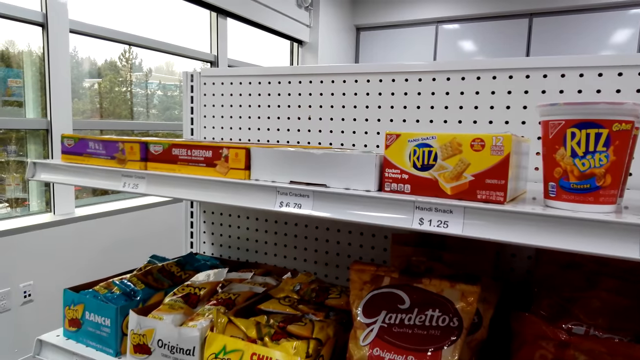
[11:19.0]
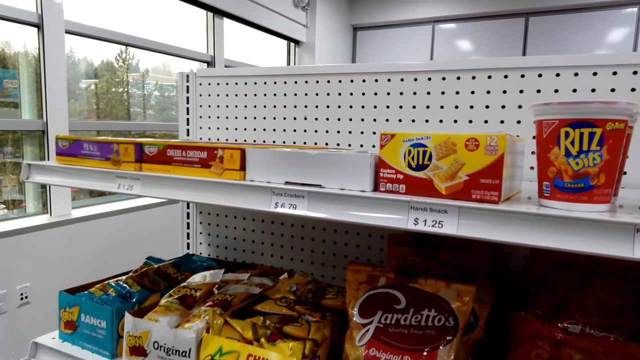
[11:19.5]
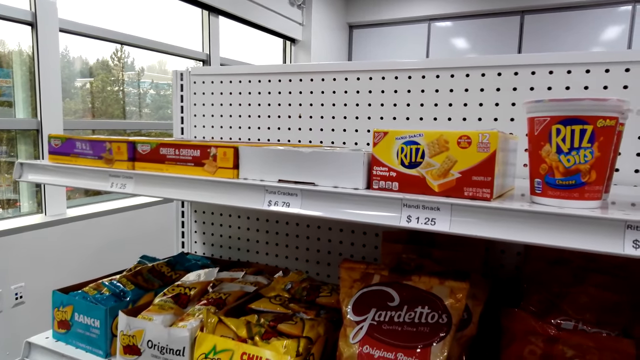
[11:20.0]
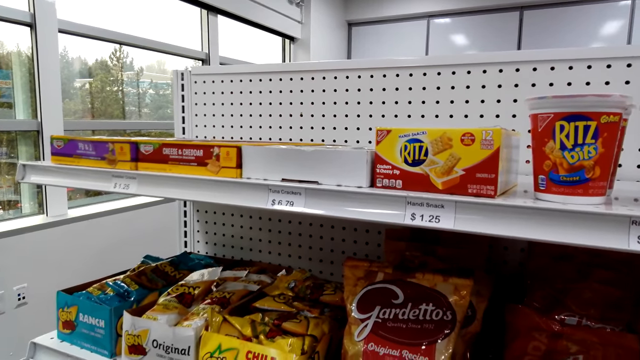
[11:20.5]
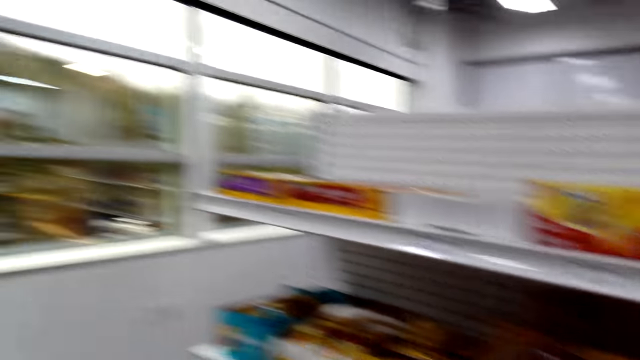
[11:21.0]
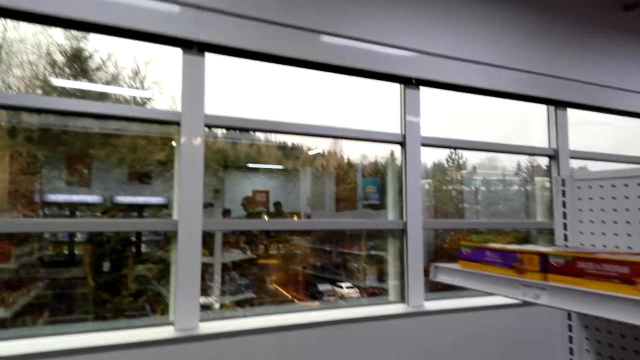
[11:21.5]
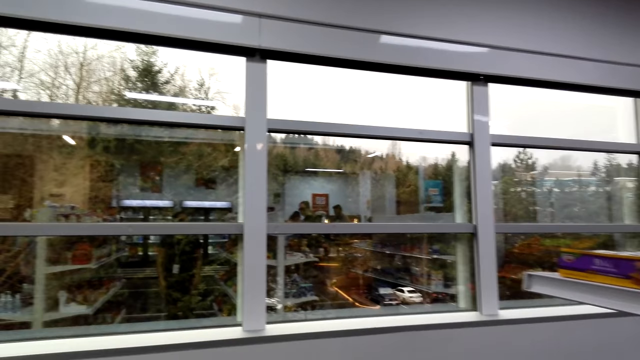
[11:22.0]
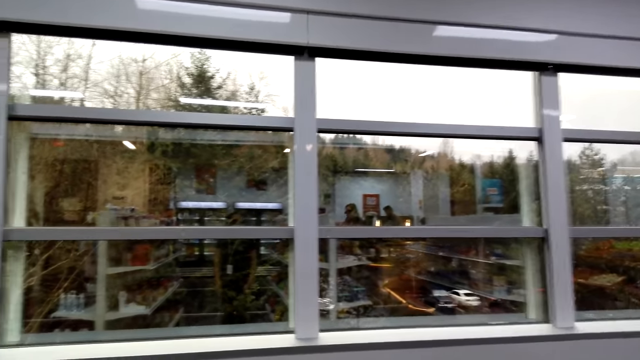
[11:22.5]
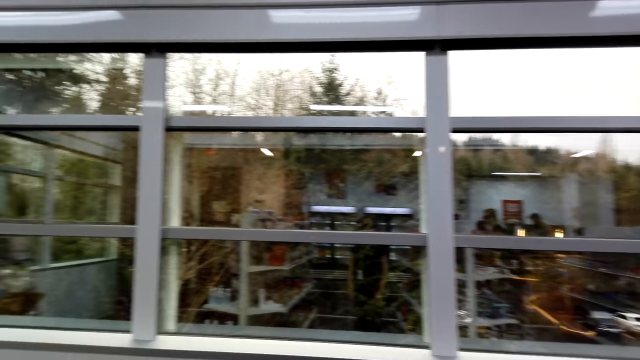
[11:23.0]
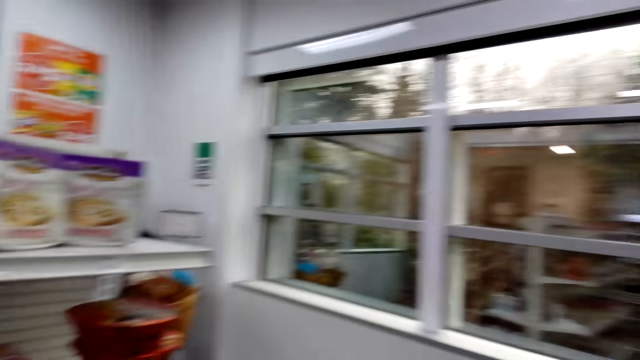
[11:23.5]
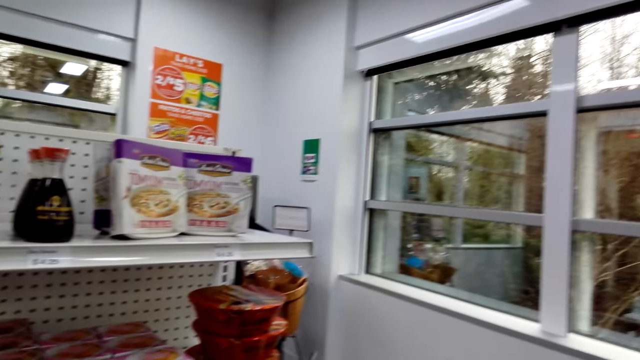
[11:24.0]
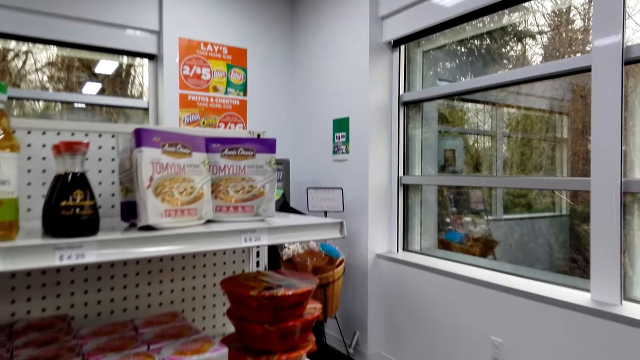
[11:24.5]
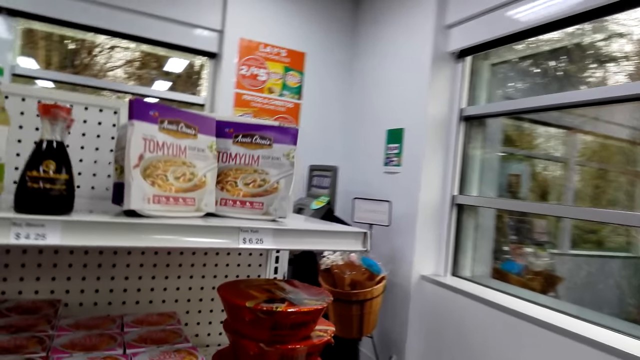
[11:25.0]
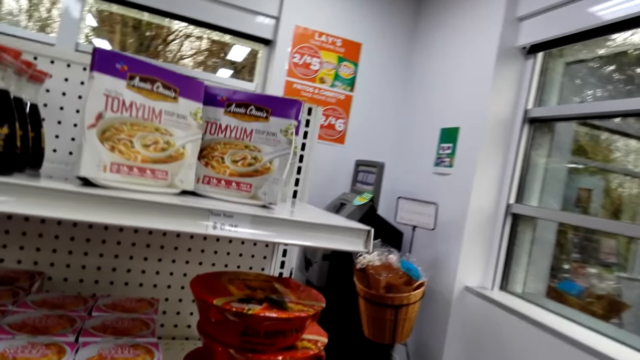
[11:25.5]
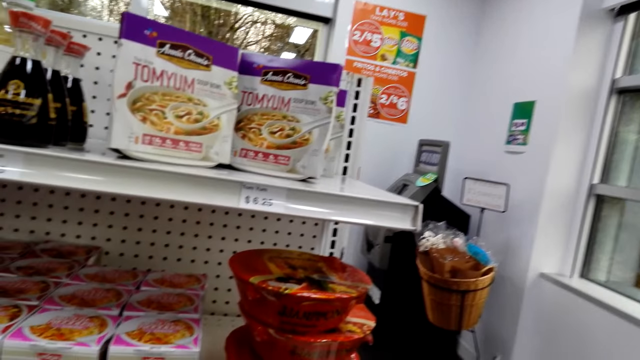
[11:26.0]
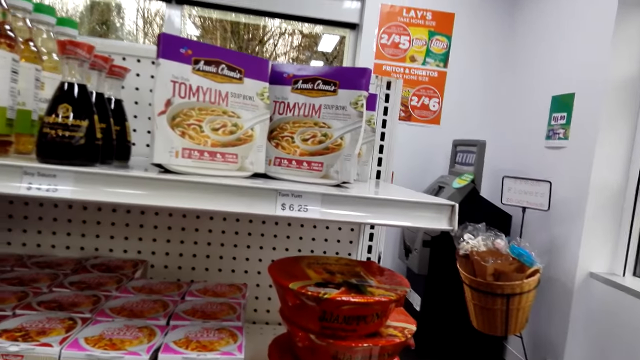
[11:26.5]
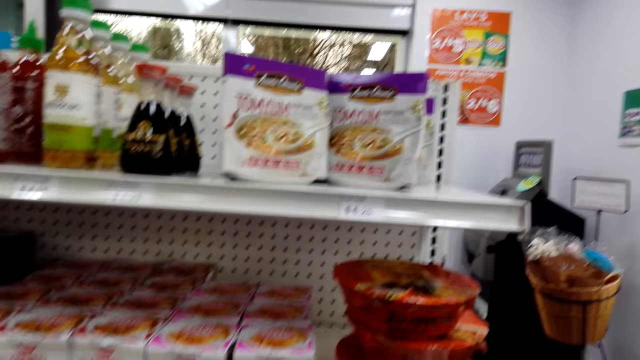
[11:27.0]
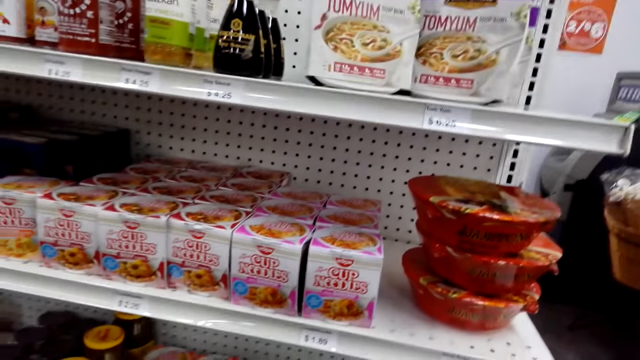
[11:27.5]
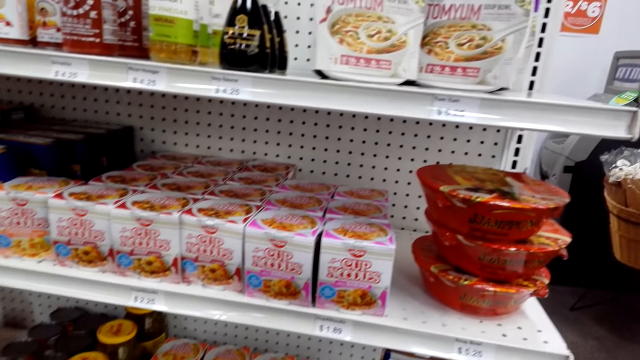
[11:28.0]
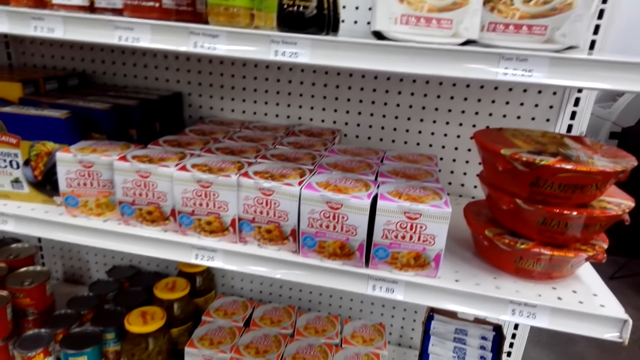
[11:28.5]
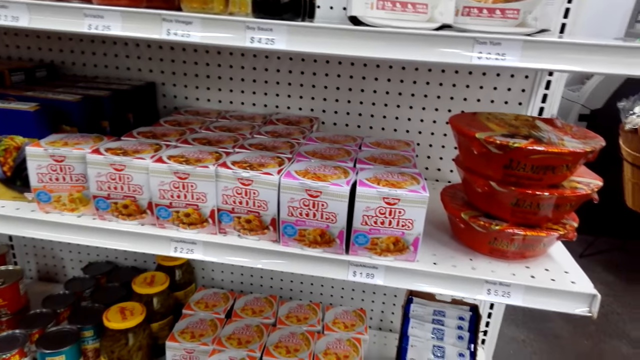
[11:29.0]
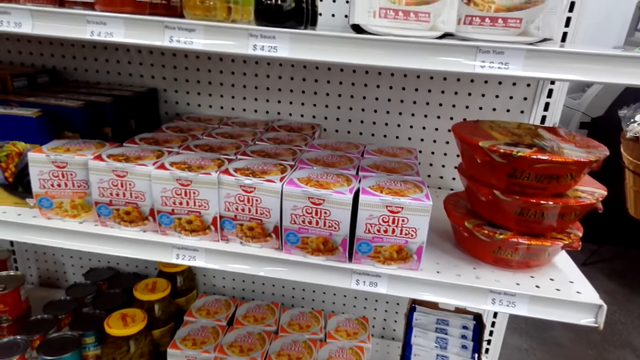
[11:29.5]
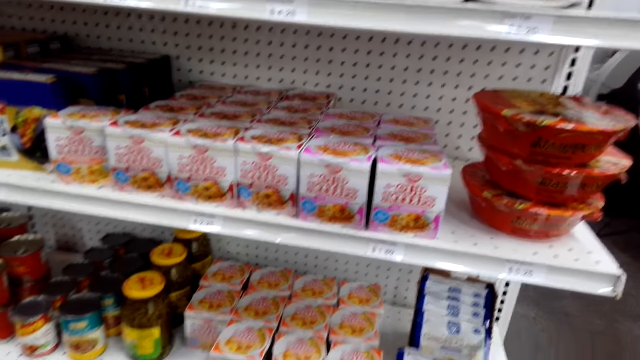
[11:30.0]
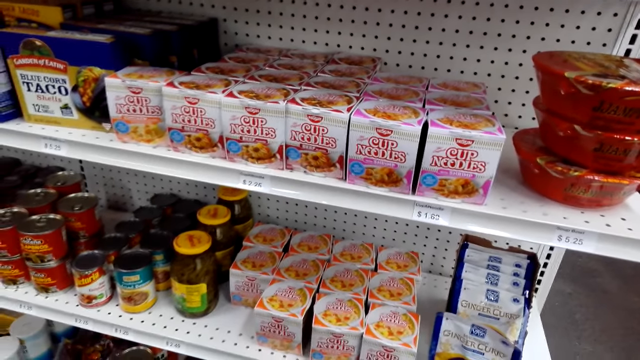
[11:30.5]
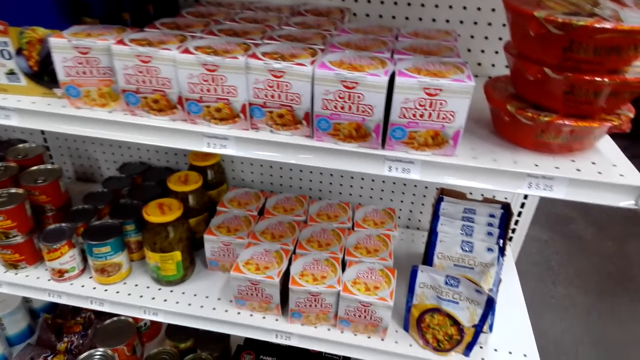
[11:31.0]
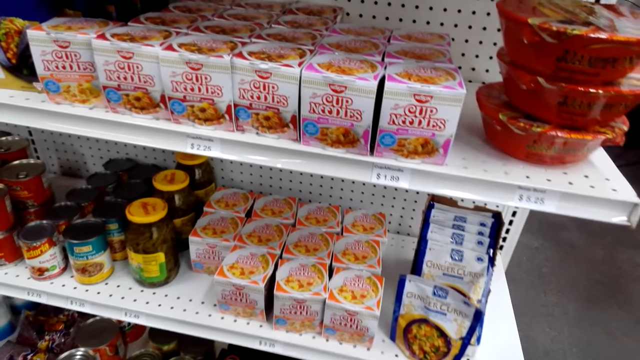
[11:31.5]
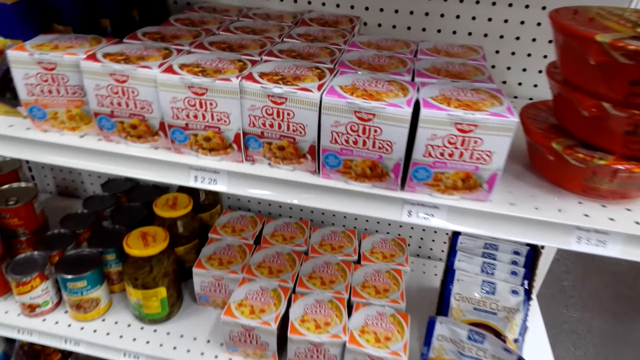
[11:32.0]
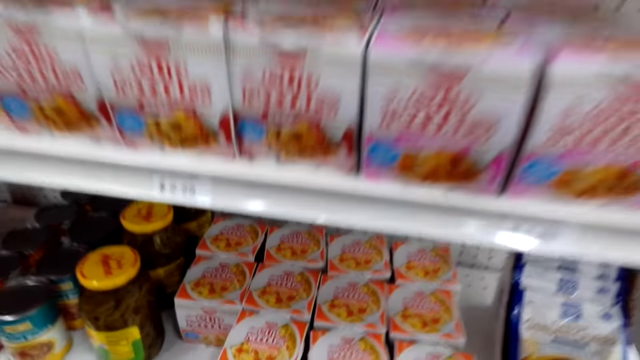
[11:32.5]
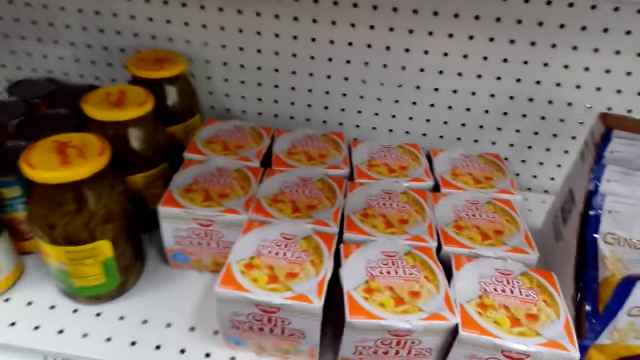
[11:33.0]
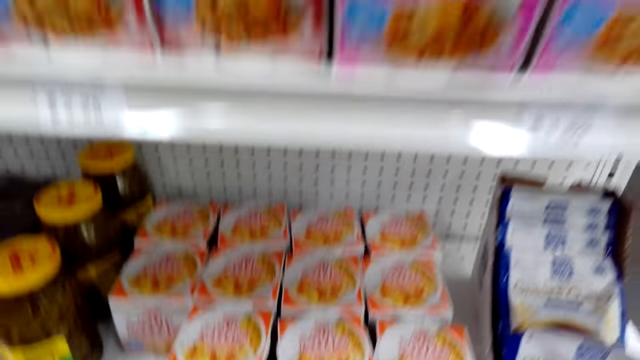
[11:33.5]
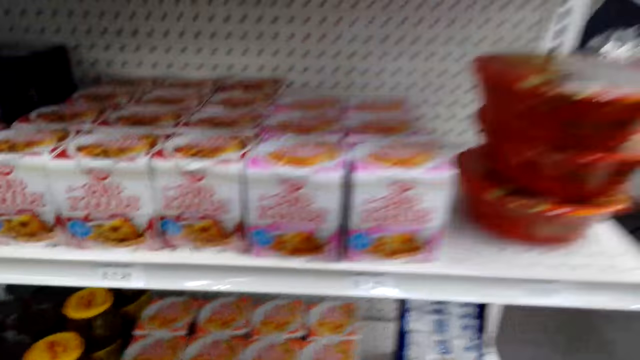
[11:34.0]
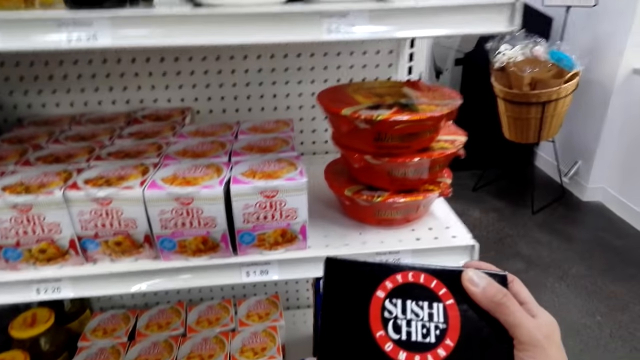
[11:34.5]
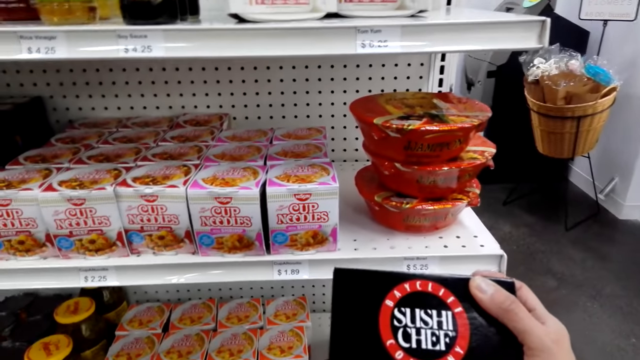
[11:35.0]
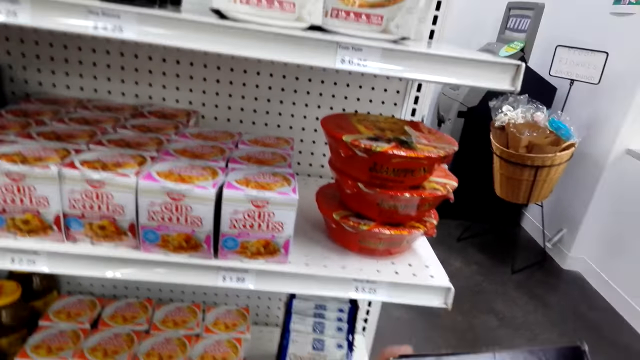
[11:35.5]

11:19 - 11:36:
The camera wearer moves around the shop. They turn left. They look around. They bend forward. They move around the shop. They pick up a packet of Sushi Chef. They turn the box.

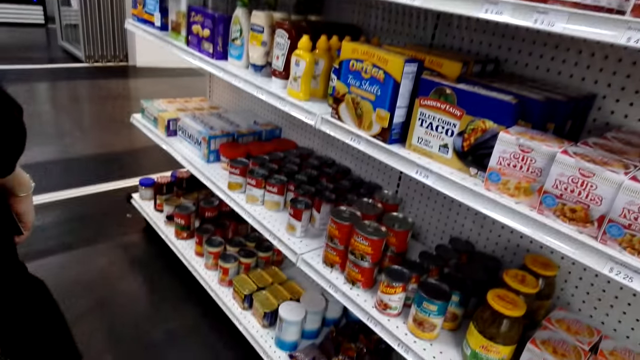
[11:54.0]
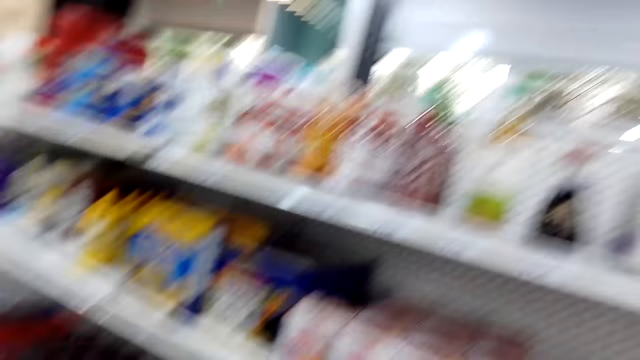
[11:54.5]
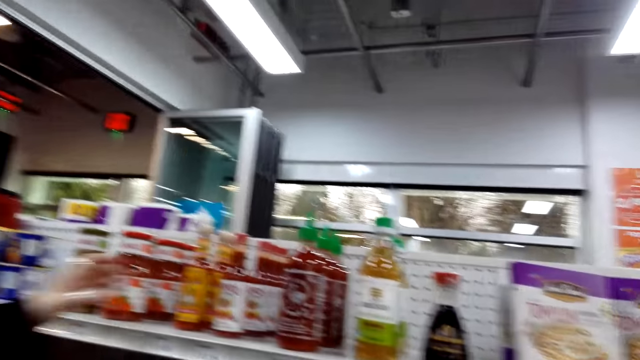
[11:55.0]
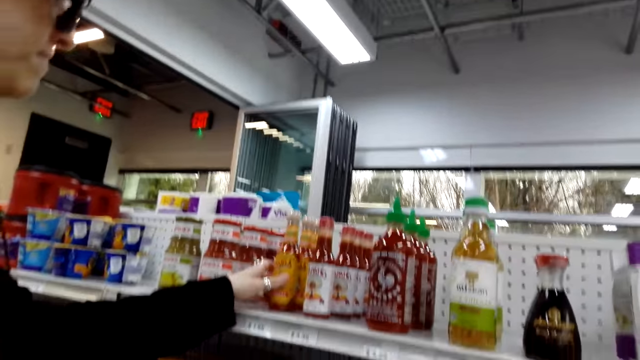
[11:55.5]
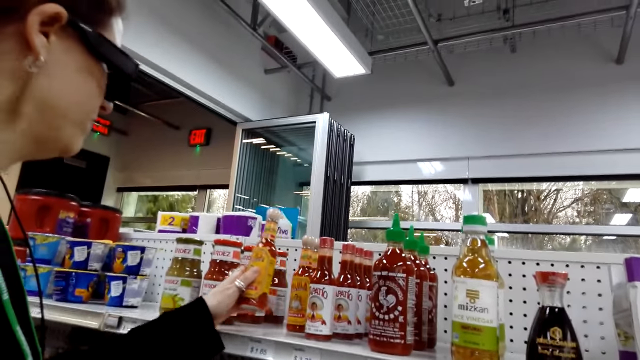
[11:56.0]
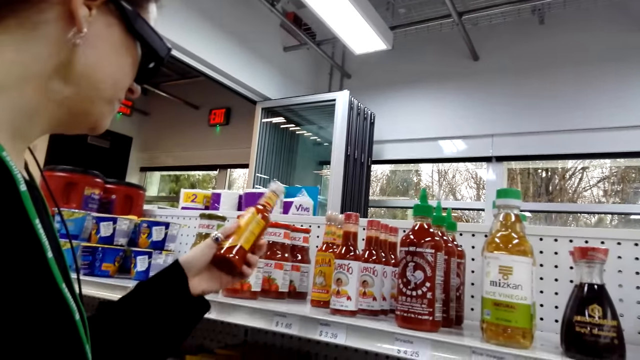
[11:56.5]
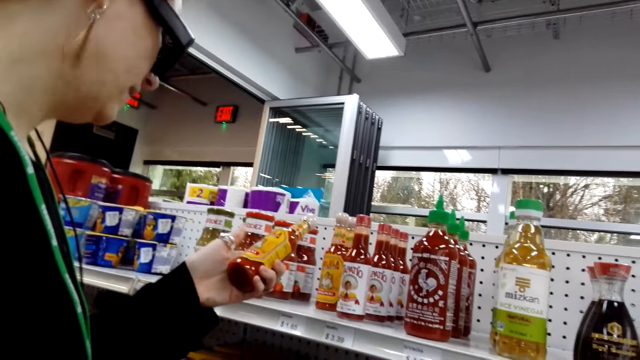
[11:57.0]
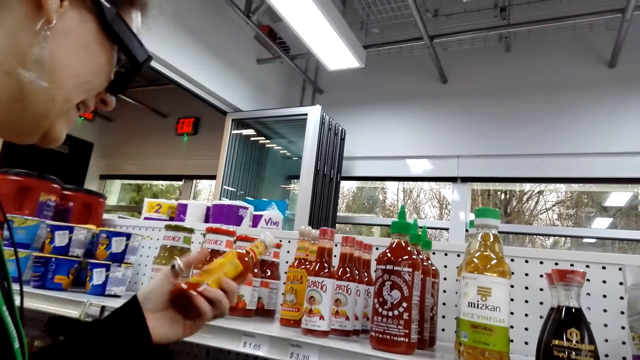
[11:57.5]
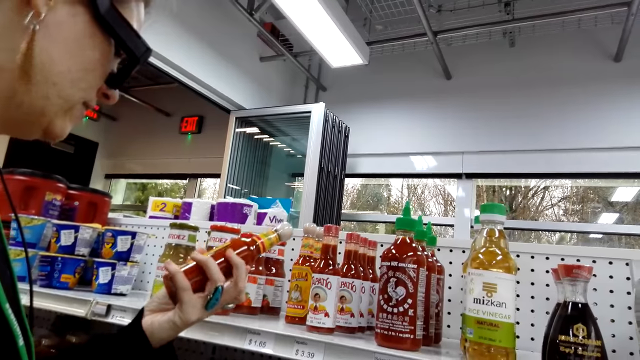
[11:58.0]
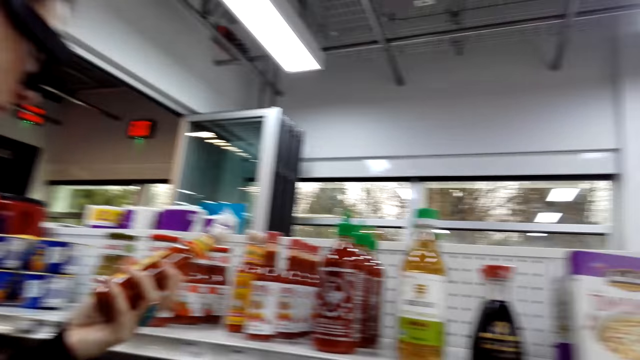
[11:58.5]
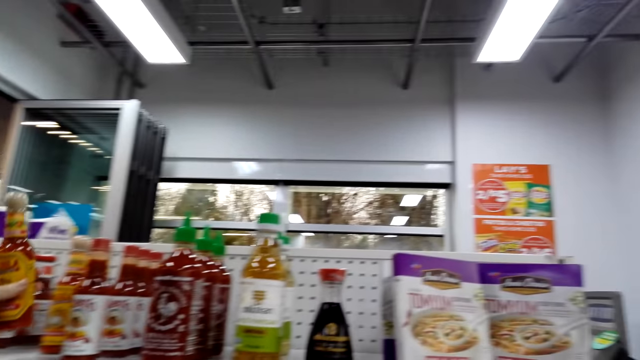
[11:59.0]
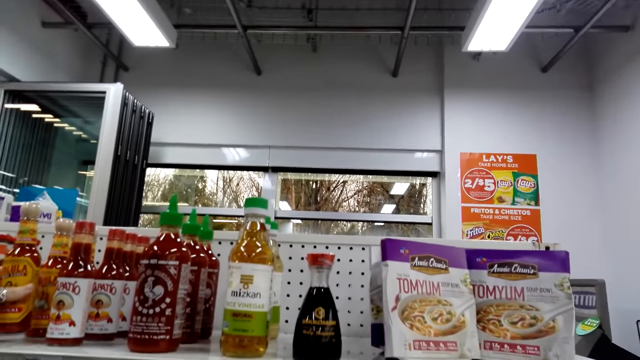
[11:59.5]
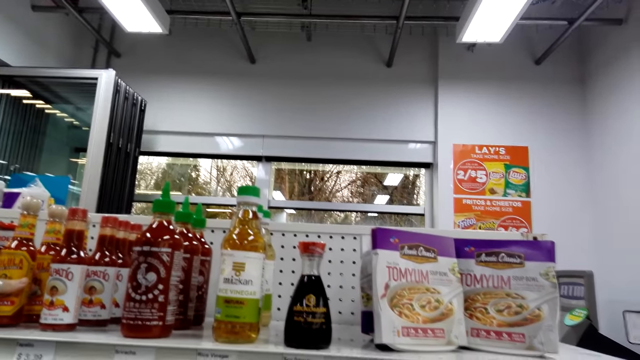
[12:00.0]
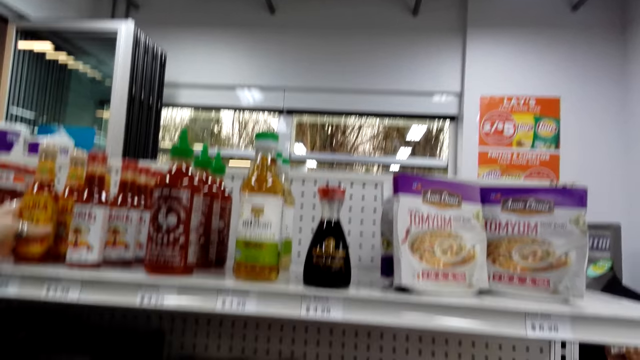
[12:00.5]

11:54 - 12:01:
A woman speaks. The camera wearer picks up a bottle of tomato from the shelf. The woman grabs a sauce bottle. The camera wearer reads the logo. The woman drops the sauce bottle.
